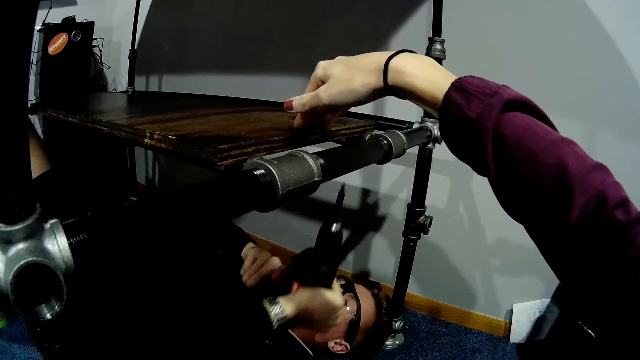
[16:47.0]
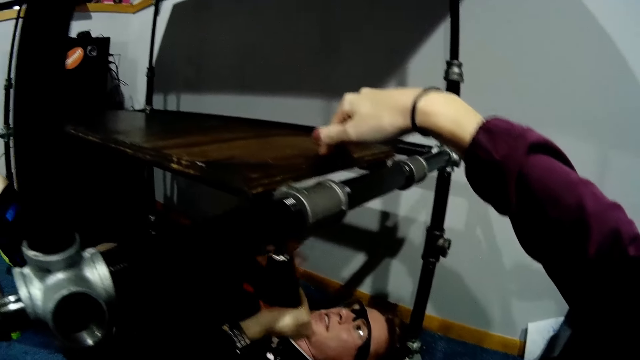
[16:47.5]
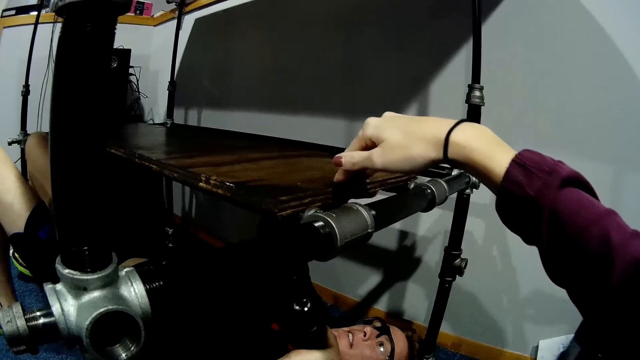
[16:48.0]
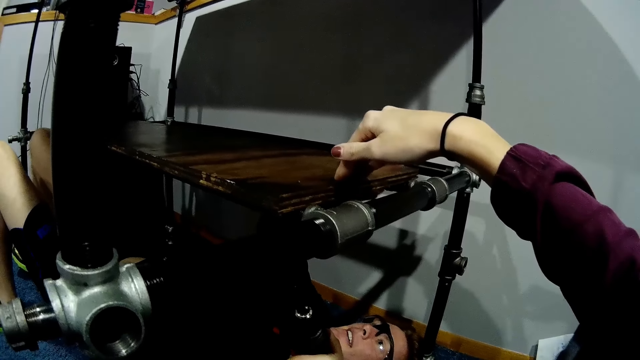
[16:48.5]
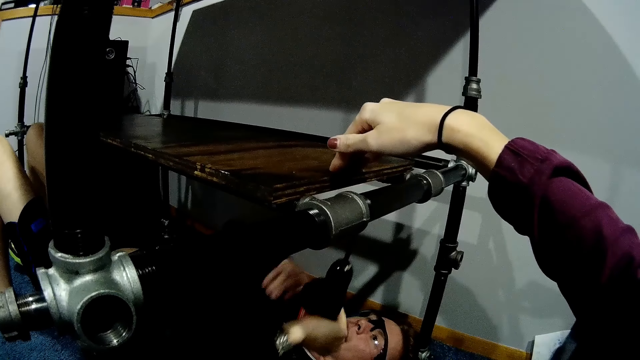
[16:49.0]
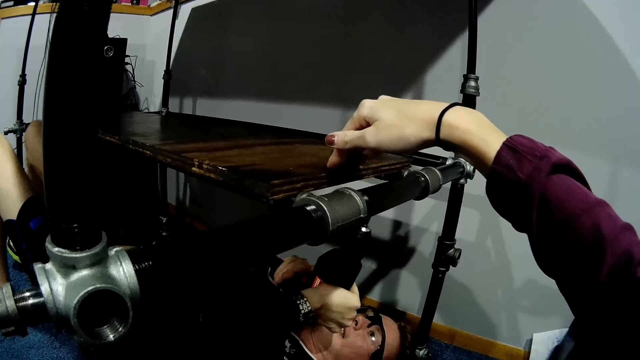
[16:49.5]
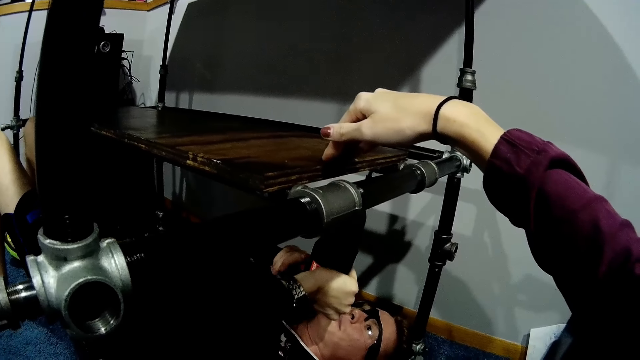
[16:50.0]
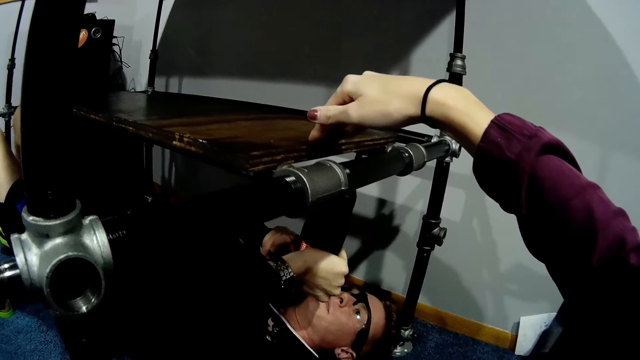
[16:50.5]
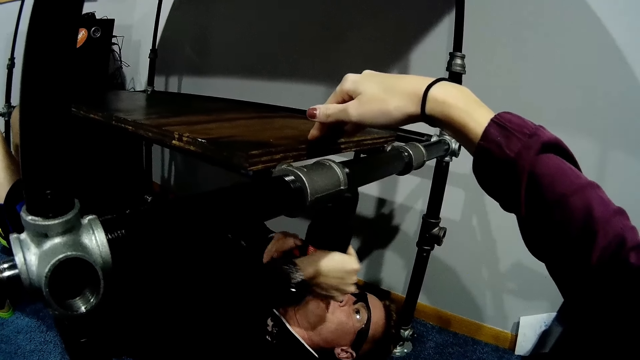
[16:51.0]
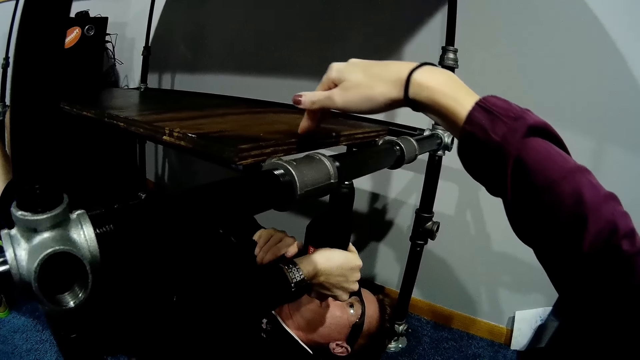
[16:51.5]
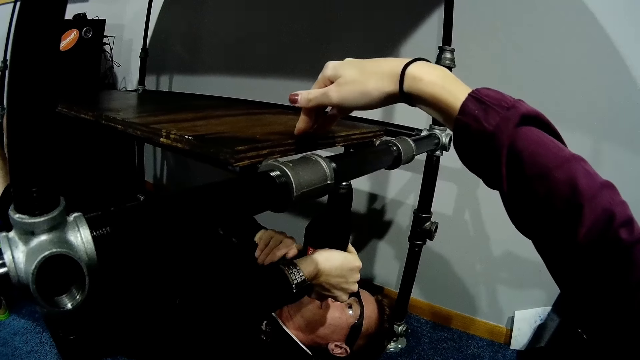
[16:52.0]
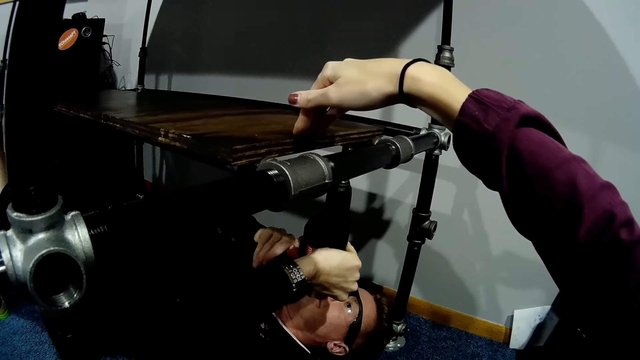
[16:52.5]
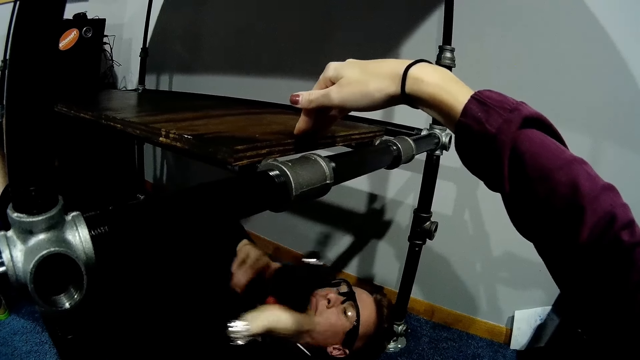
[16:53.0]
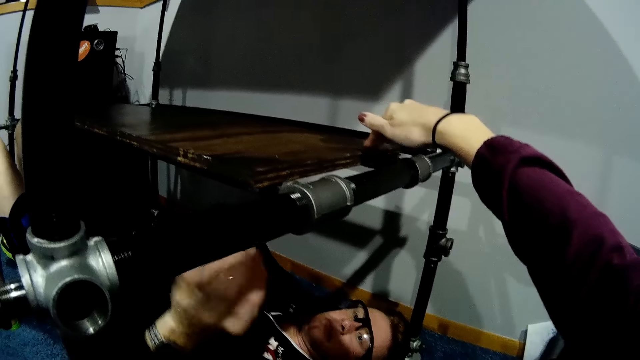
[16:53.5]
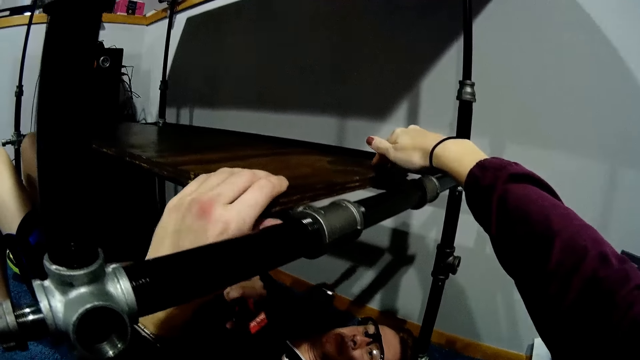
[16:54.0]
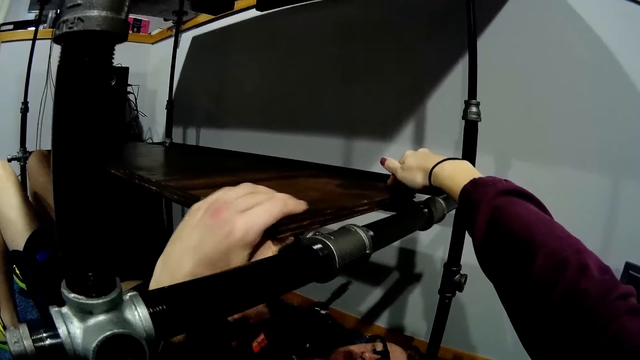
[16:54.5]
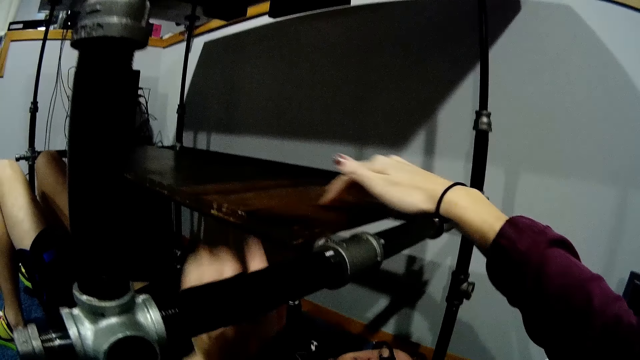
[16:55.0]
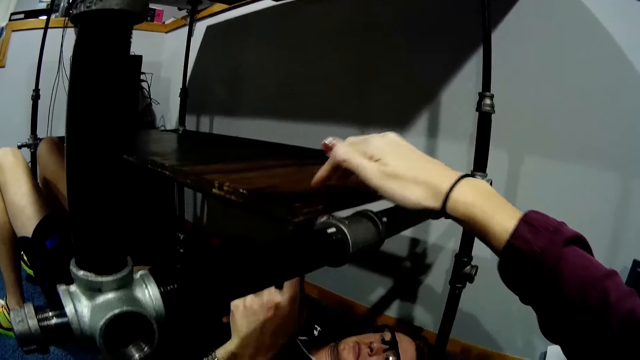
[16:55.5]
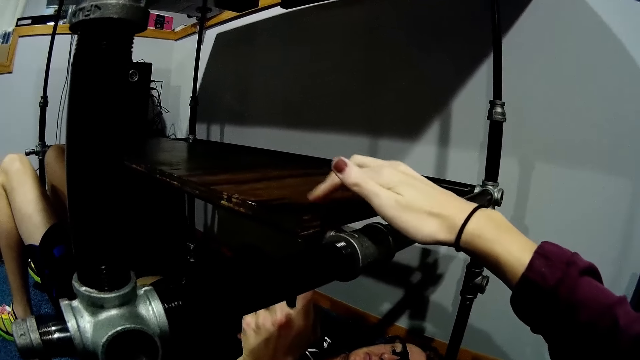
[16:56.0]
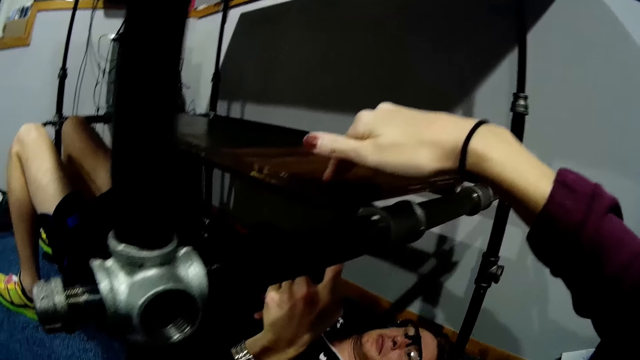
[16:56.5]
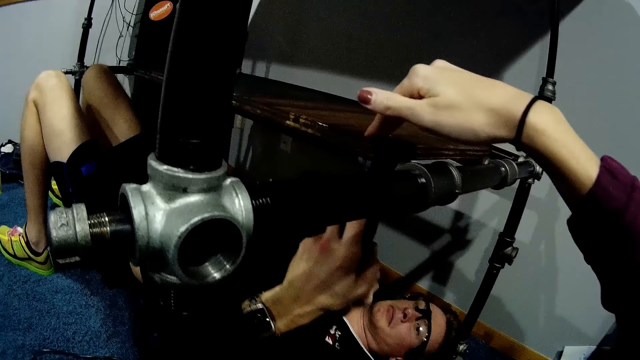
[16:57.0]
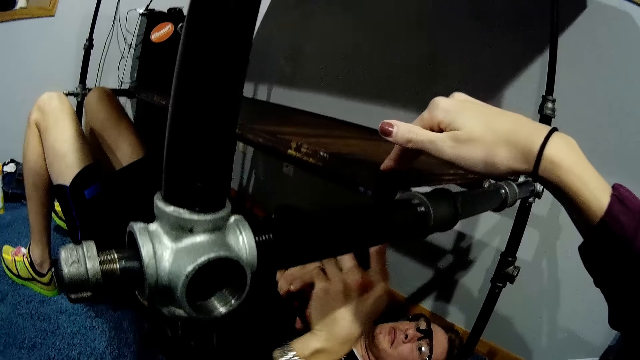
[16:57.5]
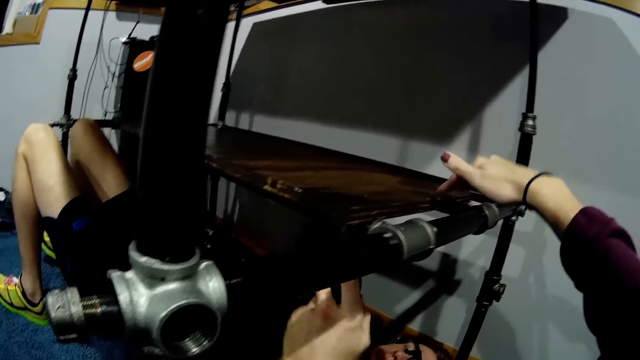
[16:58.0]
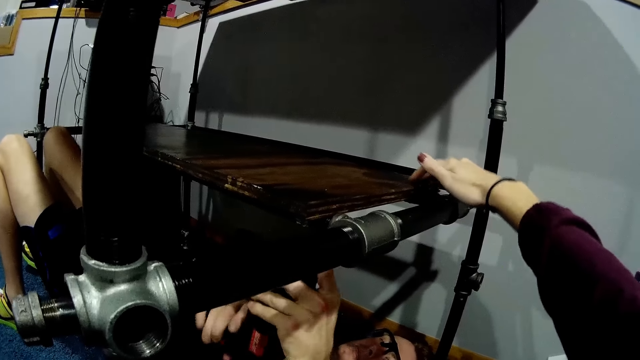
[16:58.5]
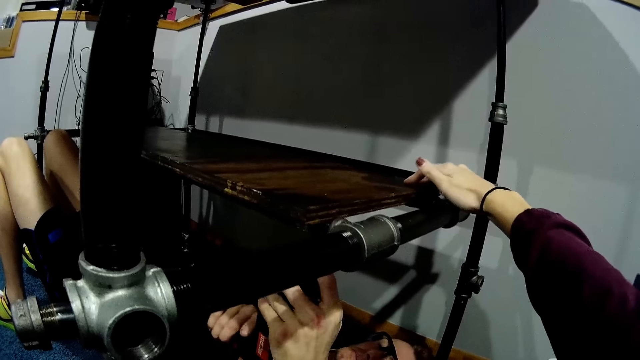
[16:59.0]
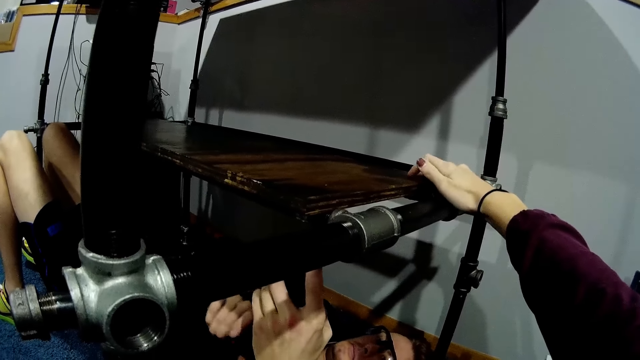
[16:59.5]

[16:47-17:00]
A man holds the edge of the wooden slab in the table with his left hand. The man removes his left hand from the edge of the wooden slab in the table. The camera wearer holds timber. The man drills under the wooden slab with the electric drill in both hands.

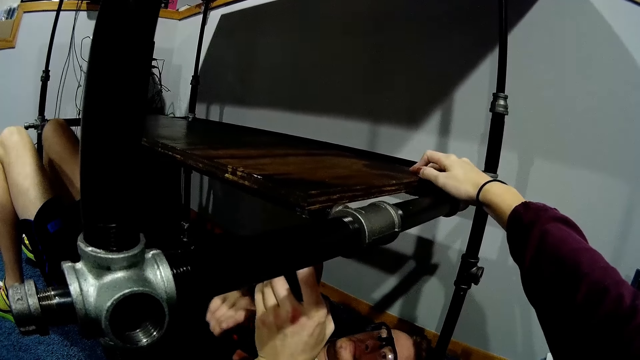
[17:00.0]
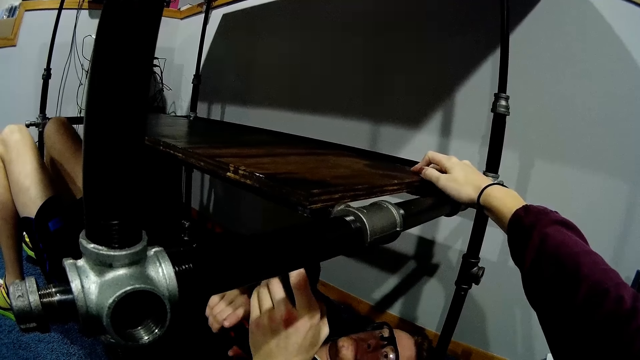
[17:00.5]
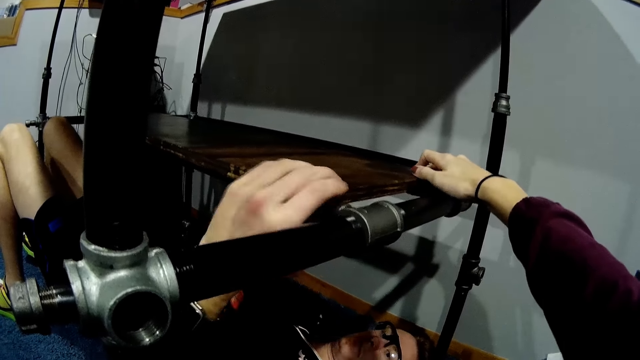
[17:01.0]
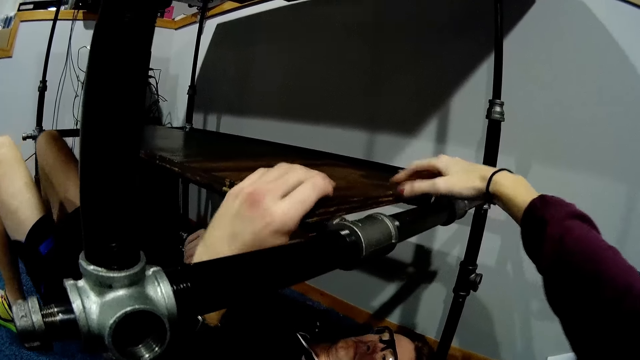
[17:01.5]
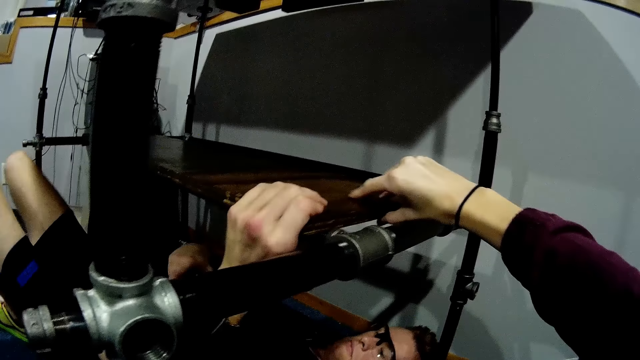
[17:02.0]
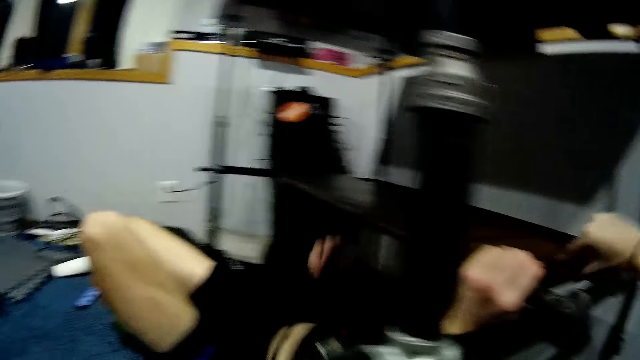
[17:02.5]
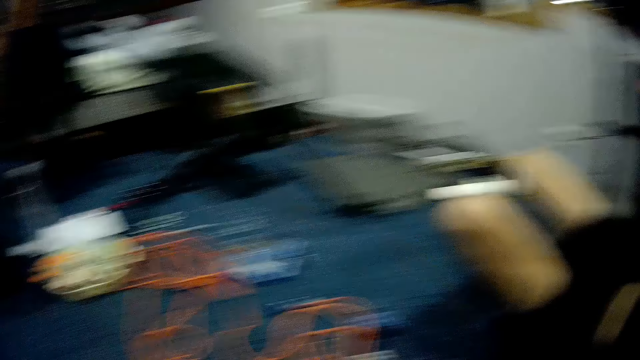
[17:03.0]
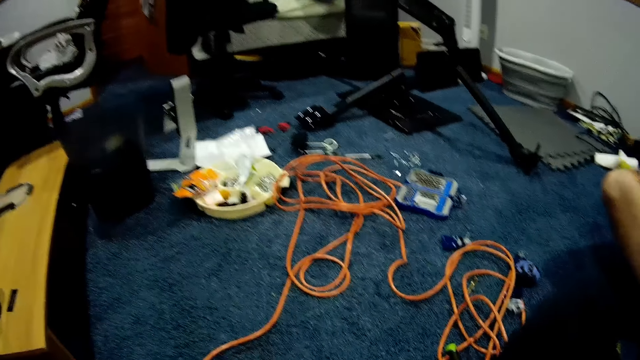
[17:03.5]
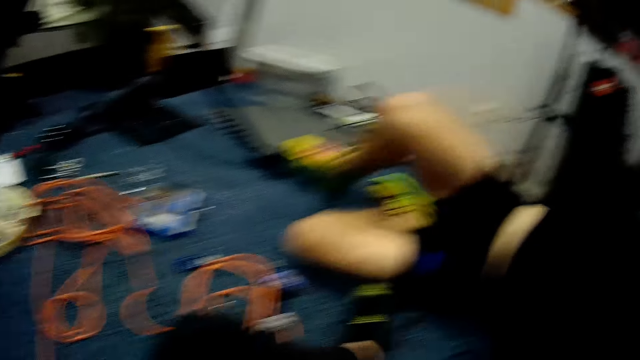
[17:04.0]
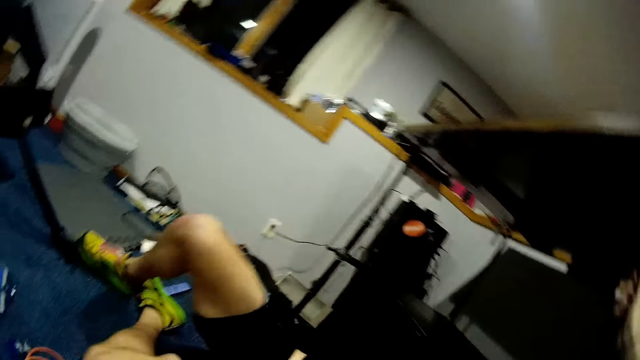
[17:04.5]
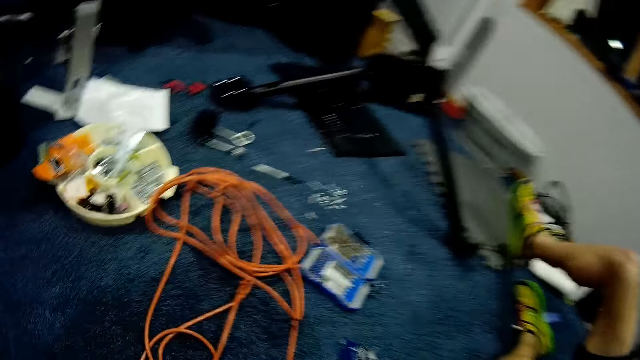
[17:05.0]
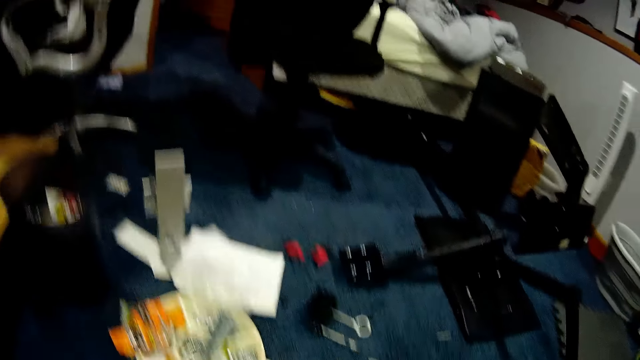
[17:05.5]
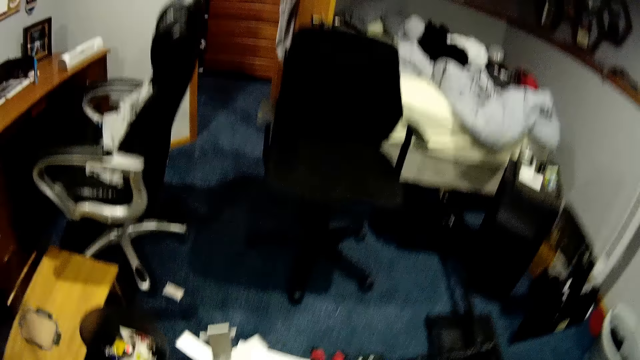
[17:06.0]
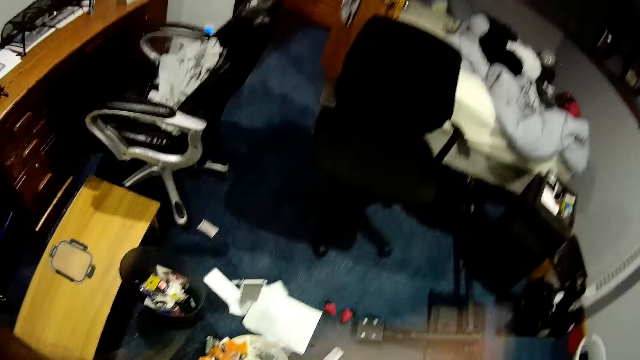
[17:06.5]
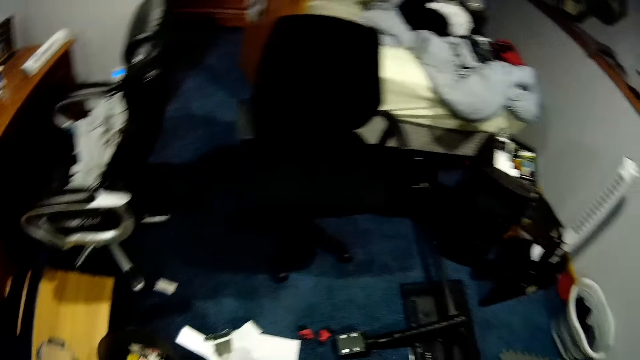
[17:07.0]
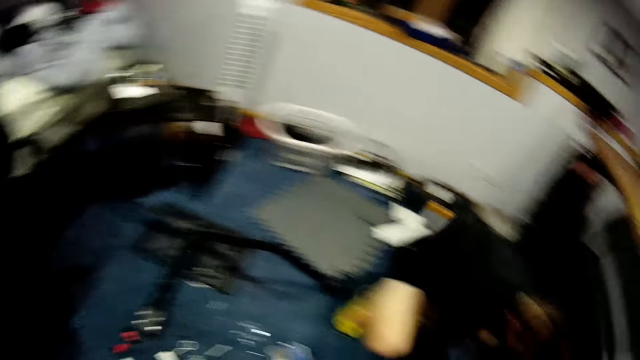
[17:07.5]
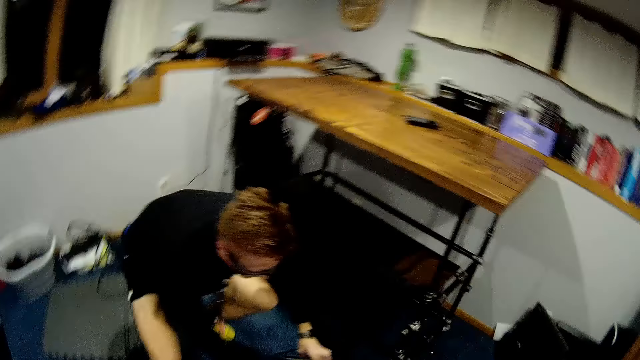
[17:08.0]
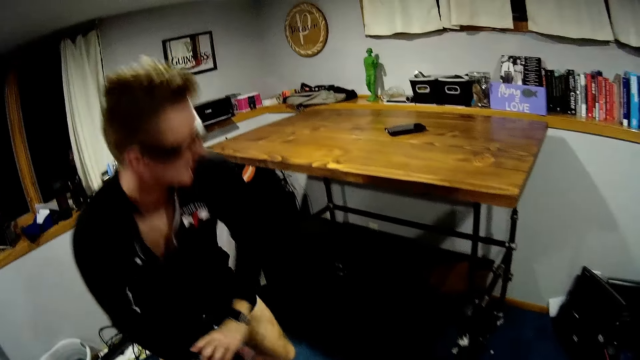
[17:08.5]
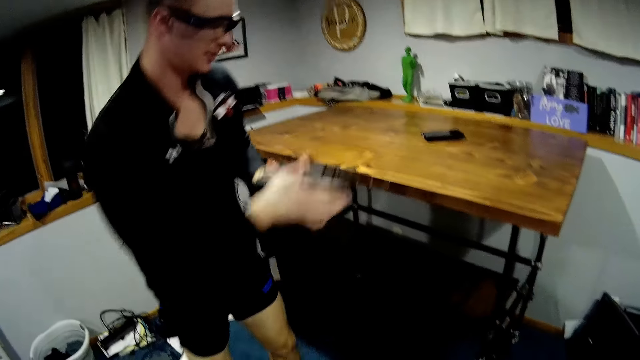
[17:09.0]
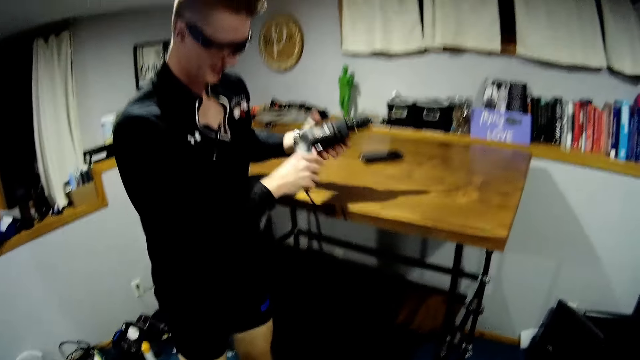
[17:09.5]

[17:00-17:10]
A man holds the edge of the wooden slab in the table with both hands. The man lifts his leg. The camera wearer looks around. The man stands up and holds the electric drill in both hands.
